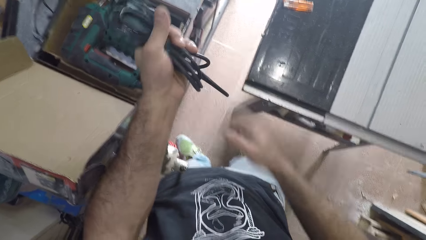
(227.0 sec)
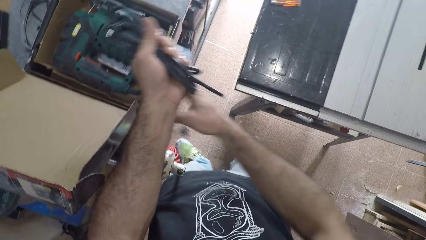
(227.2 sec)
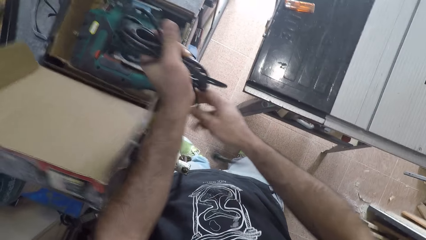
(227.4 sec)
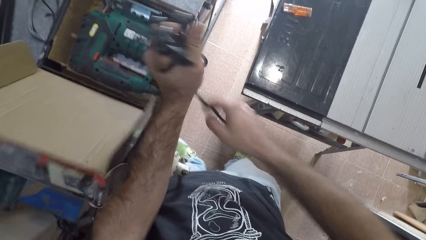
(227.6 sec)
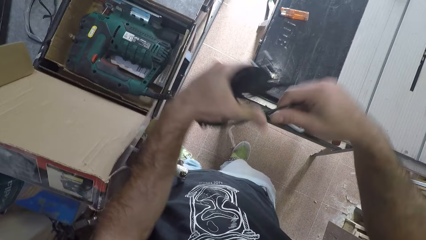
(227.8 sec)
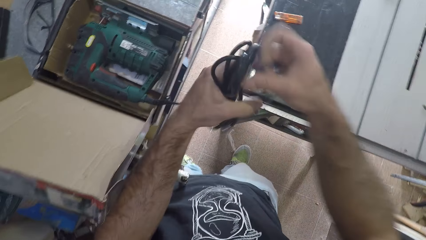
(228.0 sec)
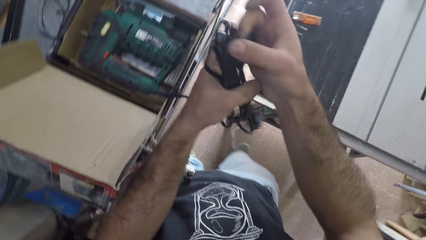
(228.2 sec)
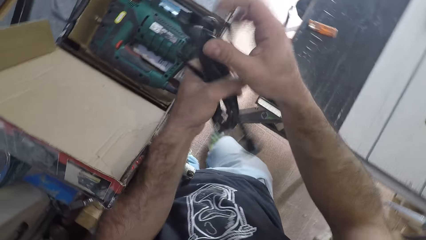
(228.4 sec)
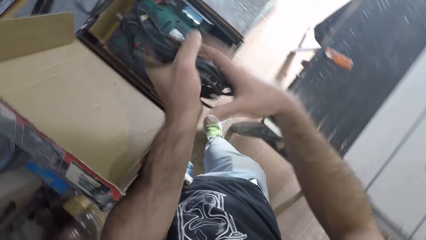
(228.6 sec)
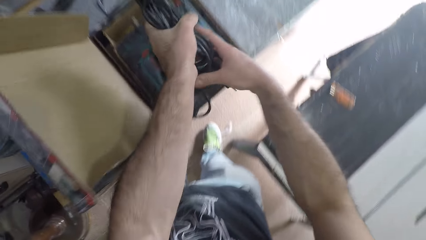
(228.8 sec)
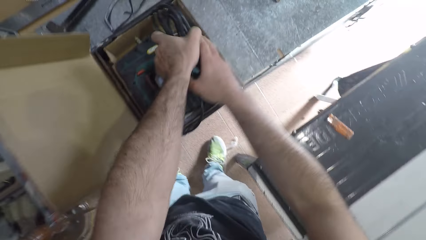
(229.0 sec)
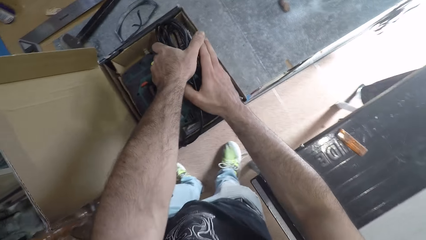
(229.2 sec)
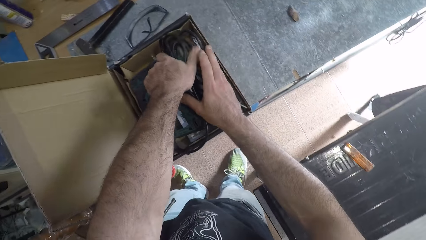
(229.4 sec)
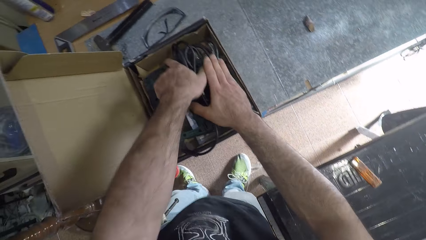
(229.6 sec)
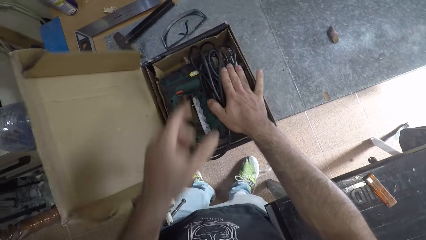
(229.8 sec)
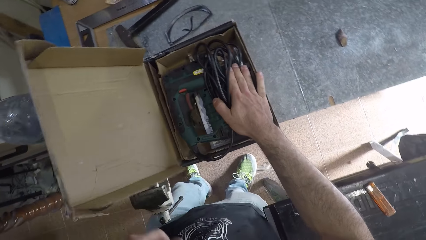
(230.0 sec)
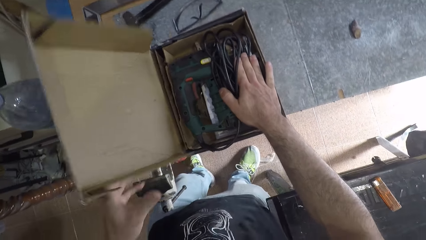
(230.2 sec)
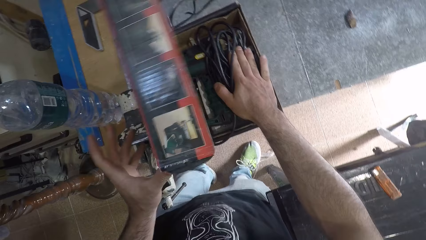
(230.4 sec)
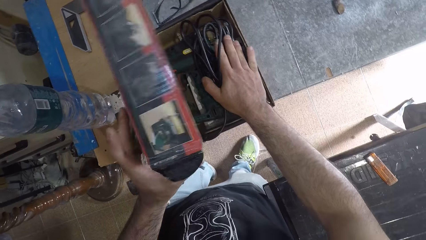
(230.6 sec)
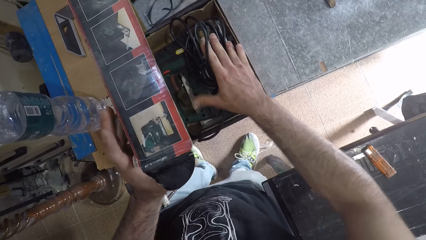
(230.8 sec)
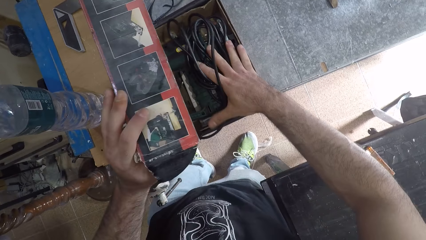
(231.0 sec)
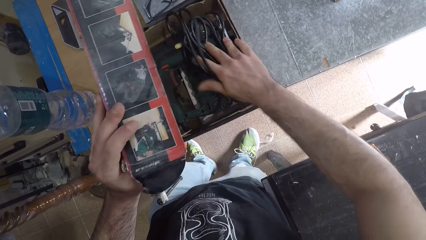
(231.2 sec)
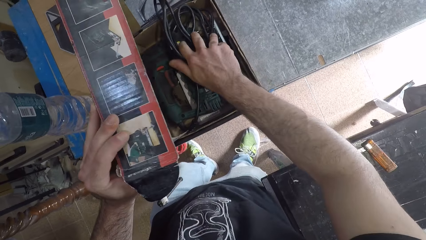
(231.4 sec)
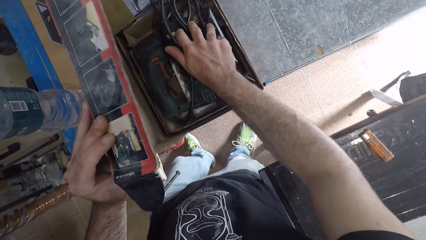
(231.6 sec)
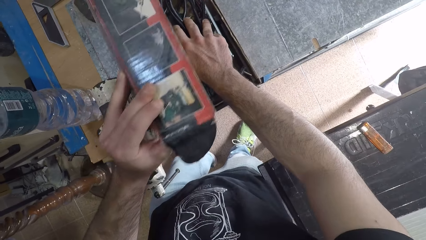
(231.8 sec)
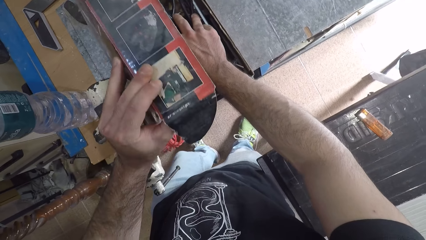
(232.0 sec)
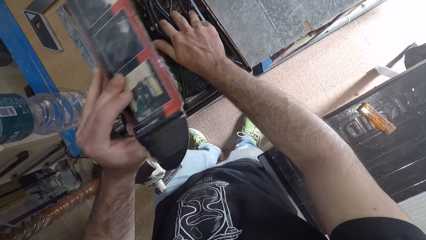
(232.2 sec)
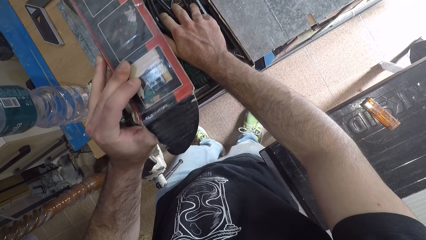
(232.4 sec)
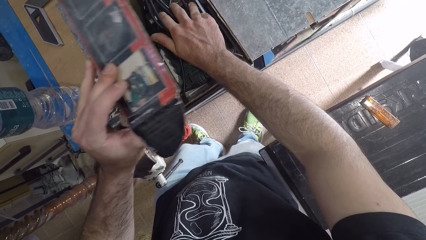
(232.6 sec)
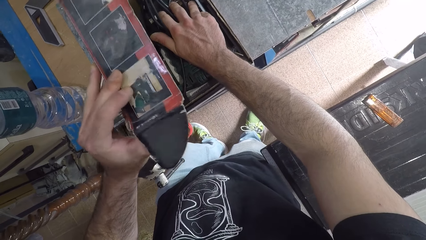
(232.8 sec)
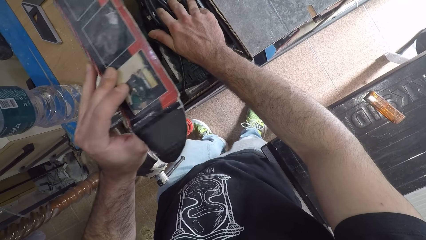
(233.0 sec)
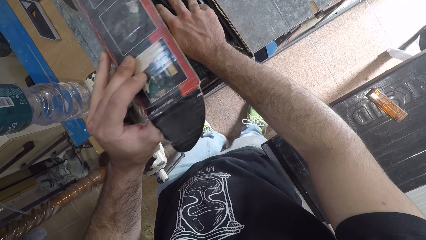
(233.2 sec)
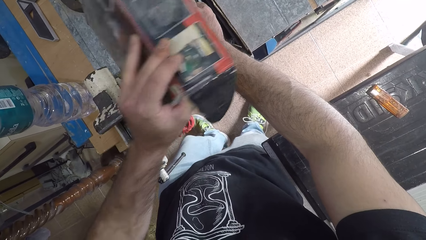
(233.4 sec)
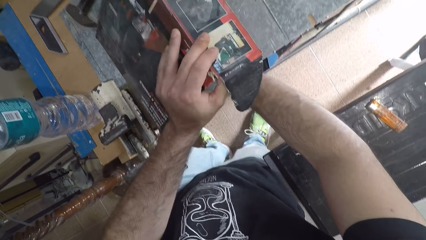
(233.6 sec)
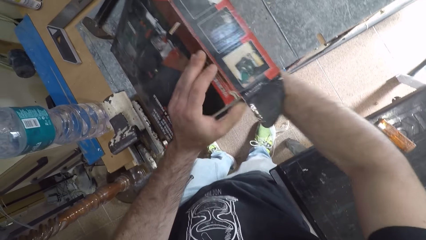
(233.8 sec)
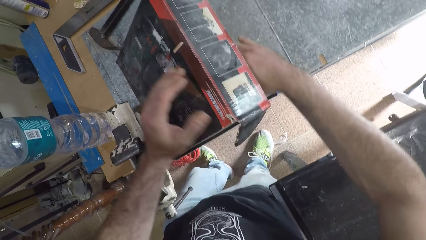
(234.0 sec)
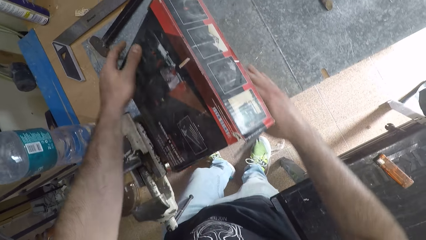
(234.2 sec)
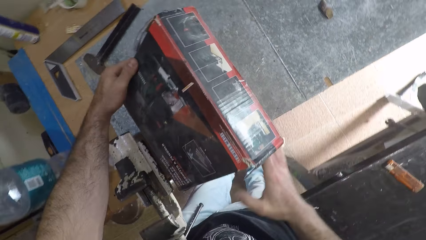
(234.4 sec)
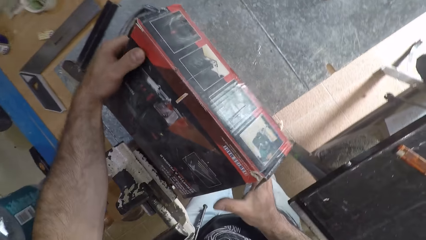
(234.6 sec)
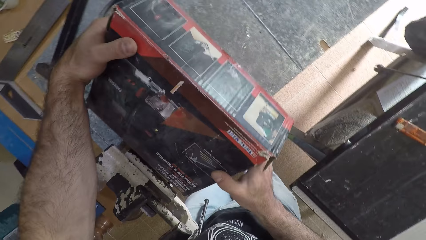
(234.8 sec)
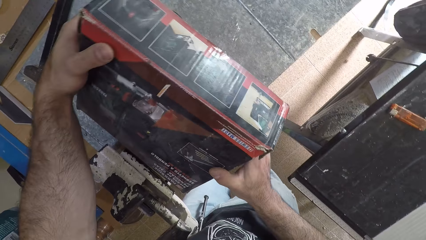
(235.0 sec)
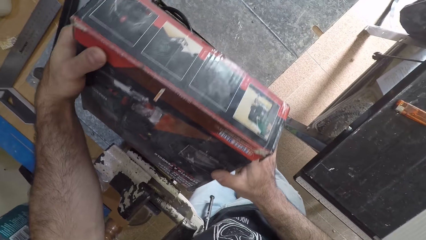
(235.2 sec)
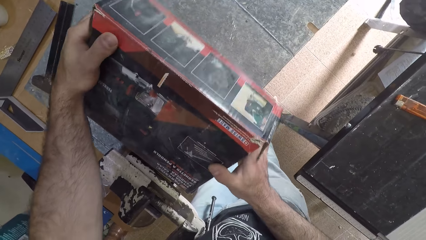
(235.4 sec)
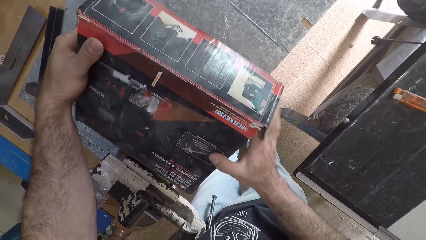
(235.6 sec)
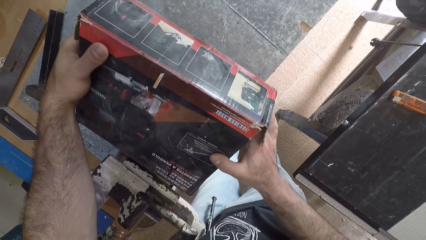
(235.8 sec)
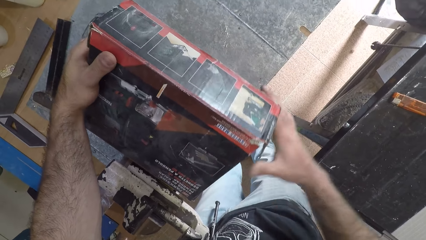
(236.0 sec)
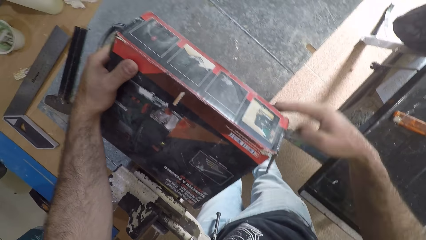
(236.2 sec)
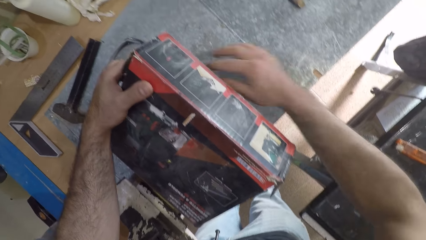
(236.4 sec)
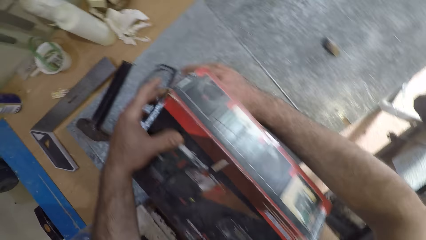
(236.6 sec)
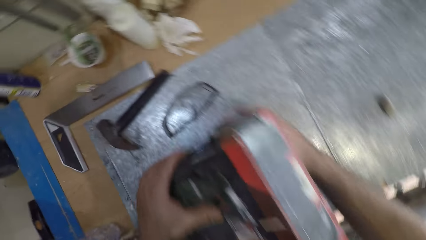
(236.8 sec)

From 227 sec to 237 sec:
The camera wearer puts the wire on the saw machine in the carton. He holds the wire on the saw machine with his right hand and closes the carton with his left hand.

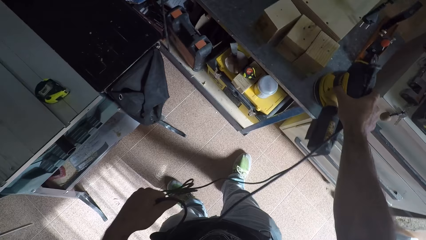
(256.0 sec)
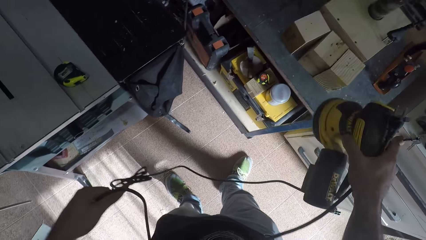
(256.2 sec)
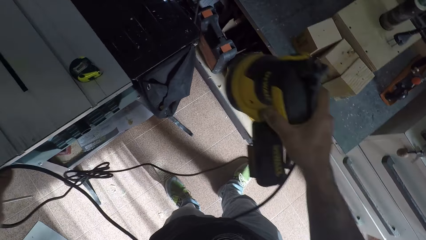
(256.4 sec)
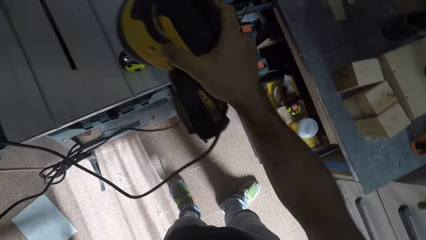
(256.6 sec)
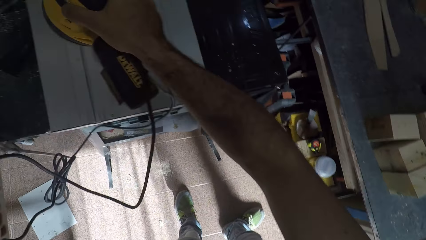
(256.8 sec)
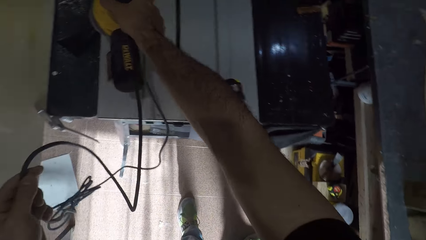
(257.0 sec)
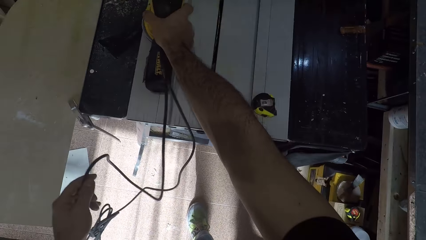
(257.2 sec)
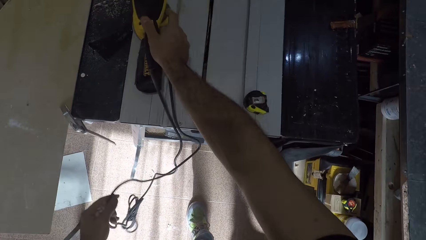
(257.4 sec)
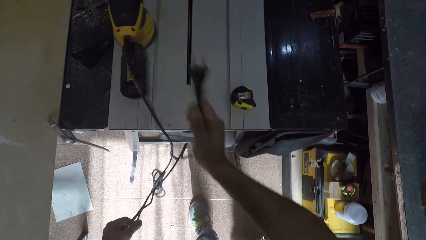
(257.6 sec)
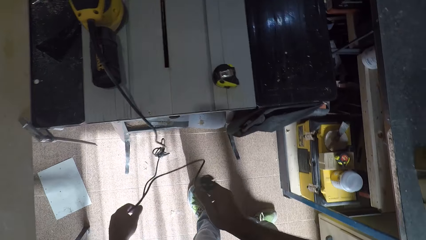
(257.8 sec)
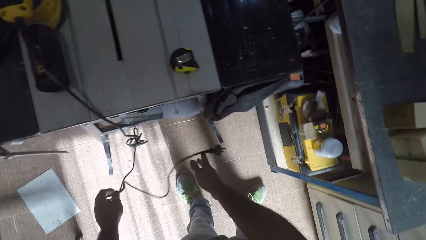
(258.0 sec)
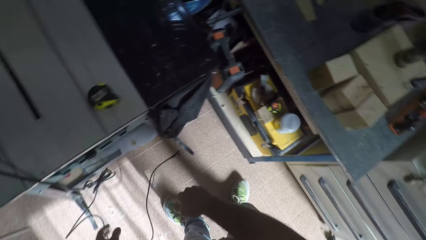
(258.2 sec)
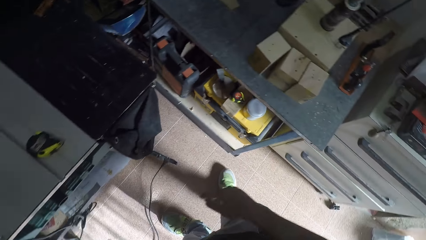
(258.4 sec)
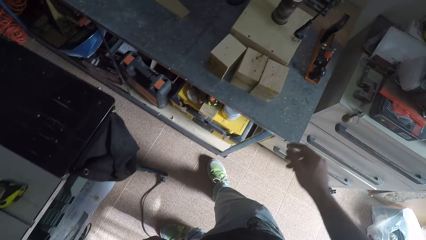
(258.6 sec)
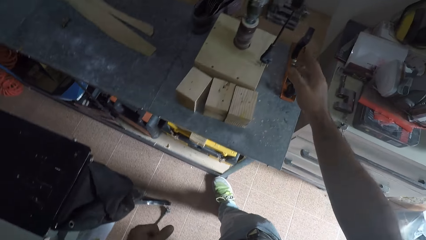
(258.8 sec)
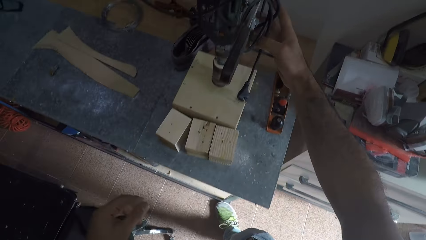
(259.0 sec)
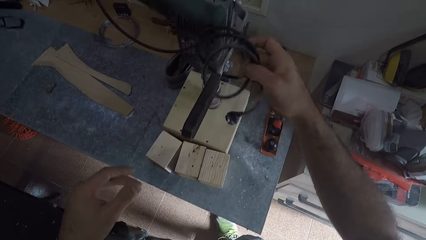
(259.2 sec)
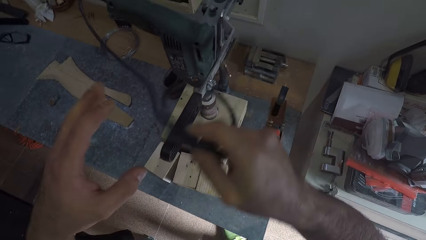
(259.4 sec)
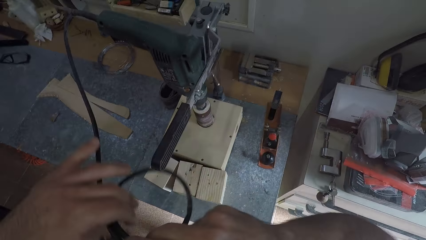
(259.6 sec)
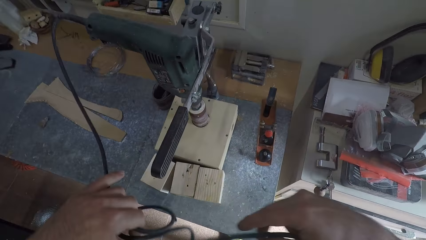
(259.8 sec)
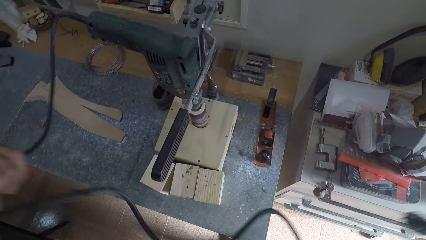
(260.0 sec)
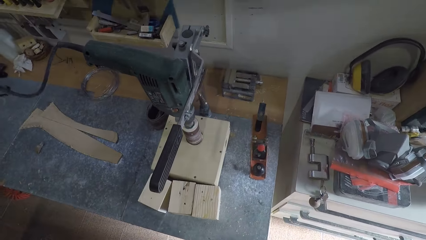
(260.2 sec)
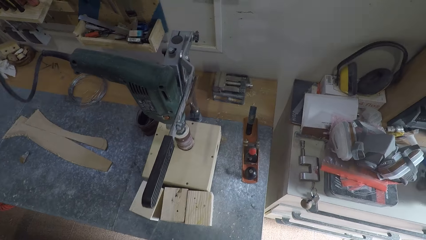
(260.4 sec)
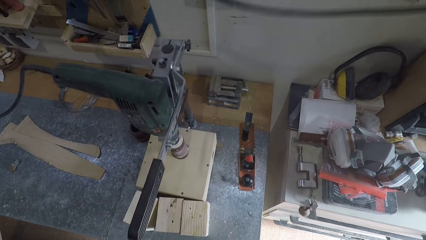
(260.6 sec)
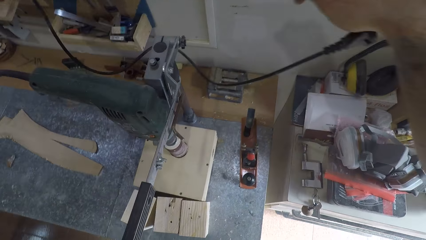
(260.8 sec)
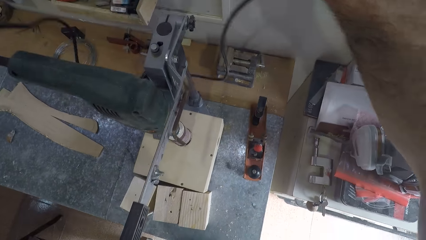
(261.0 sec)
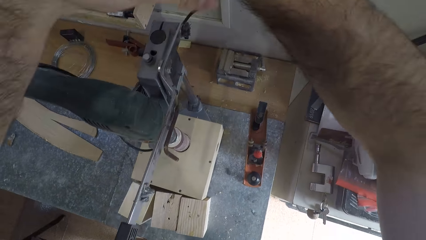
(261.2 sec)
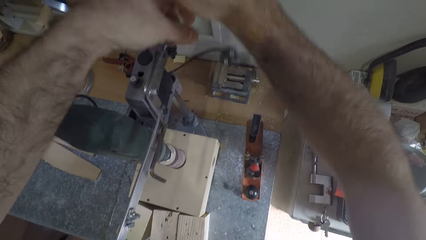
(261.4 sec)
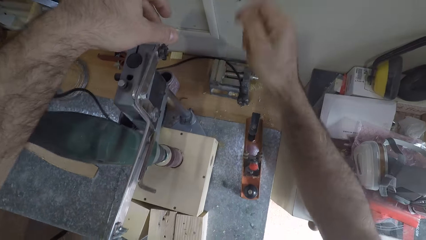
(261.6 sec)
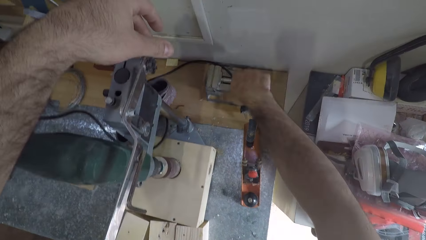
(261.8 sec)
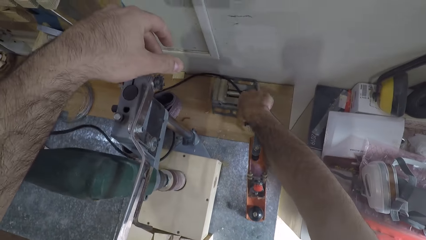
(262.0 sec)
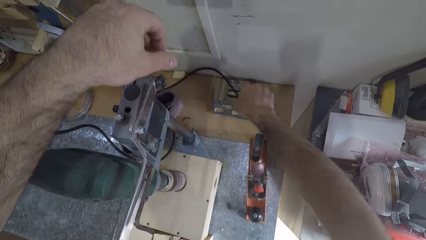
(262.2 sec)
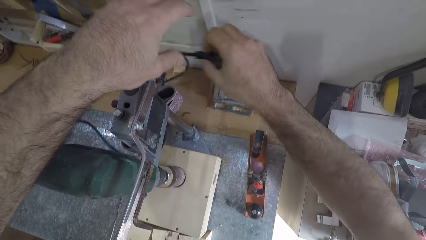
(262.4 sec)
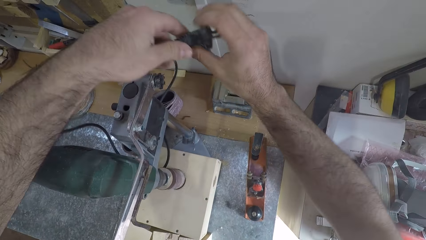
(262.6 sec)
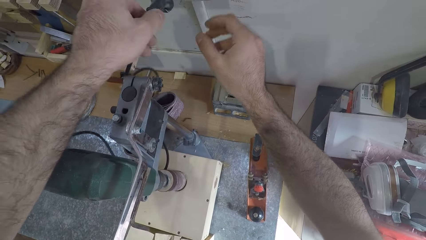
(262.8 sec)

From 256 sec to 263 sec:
The camera wearer picks a sander machine with his right hand. He drops the machine on the table. He drops the wire or cable on the floor. He moves a step. He takes the cable. He holds the wire with his right hand. He drops the wire in his right hand. He picks the wire with his right hand and passes the wire to his left hand.
